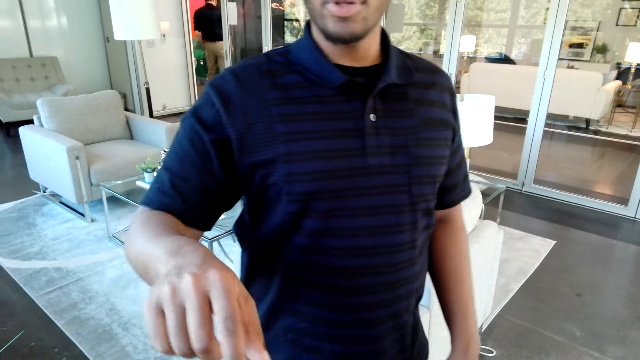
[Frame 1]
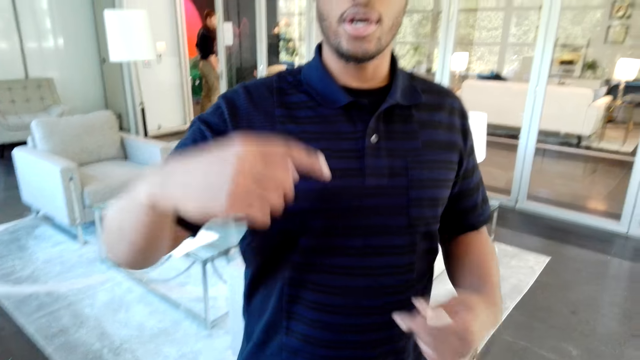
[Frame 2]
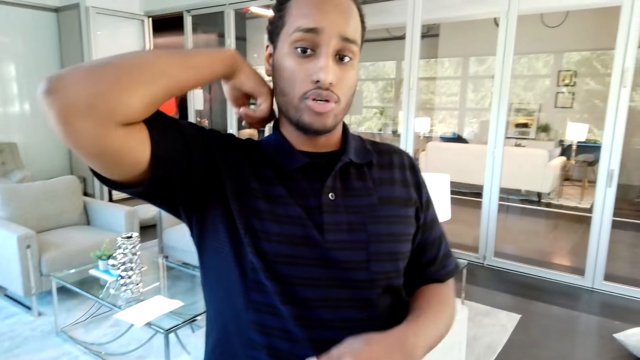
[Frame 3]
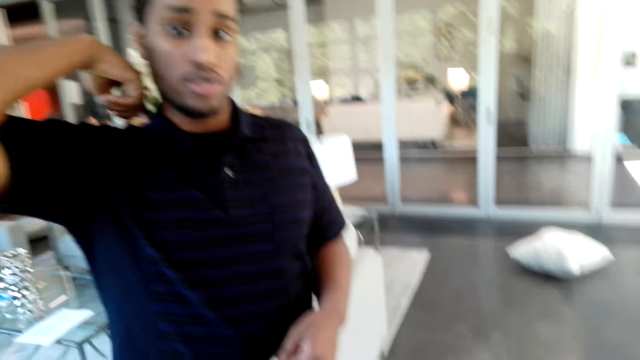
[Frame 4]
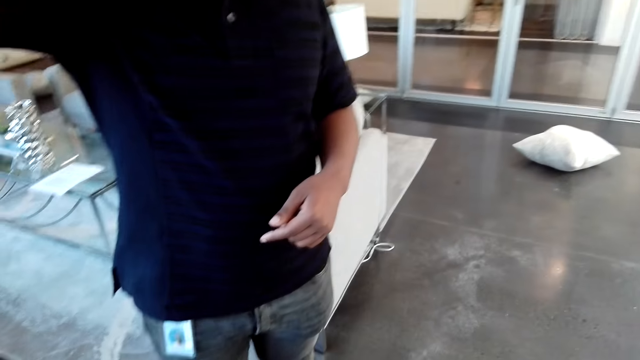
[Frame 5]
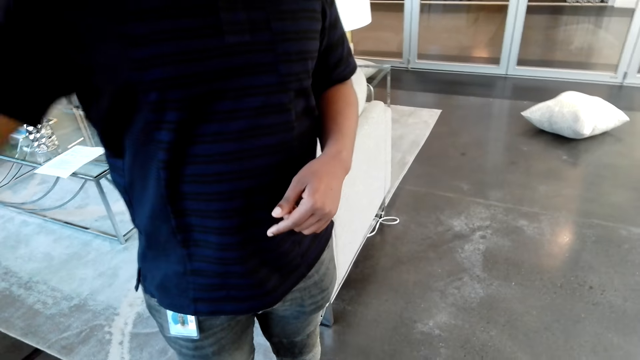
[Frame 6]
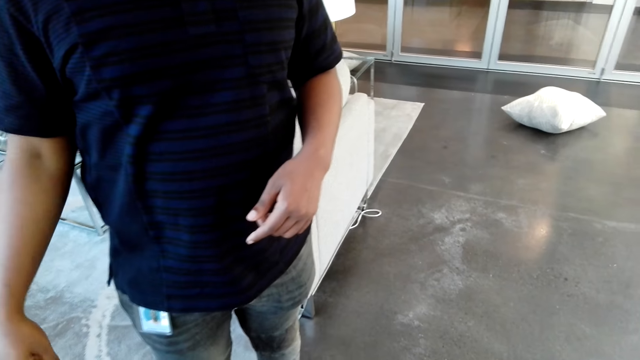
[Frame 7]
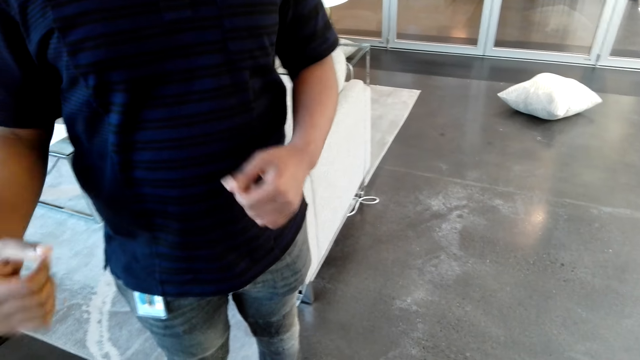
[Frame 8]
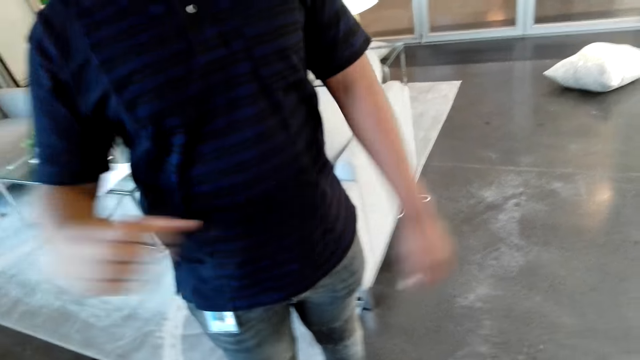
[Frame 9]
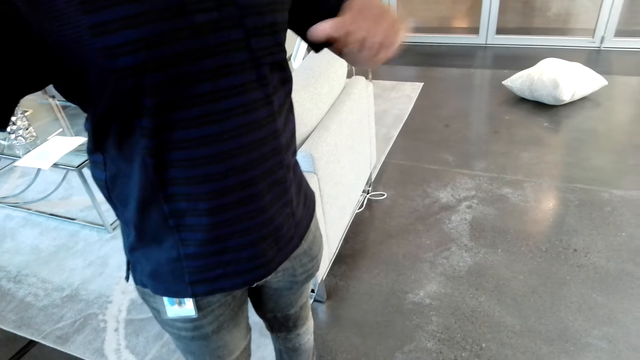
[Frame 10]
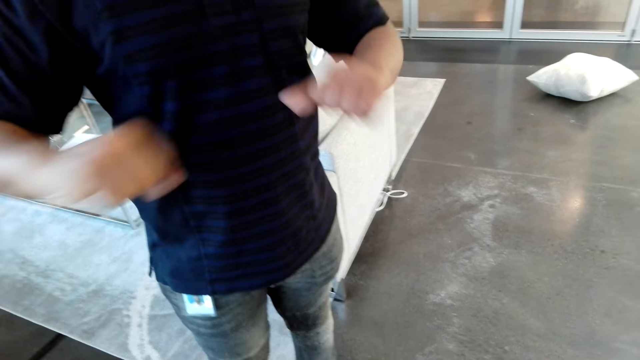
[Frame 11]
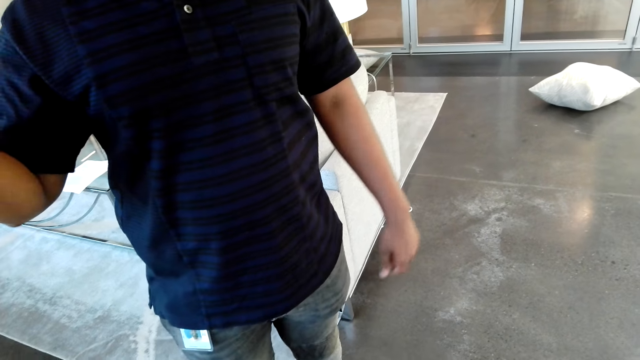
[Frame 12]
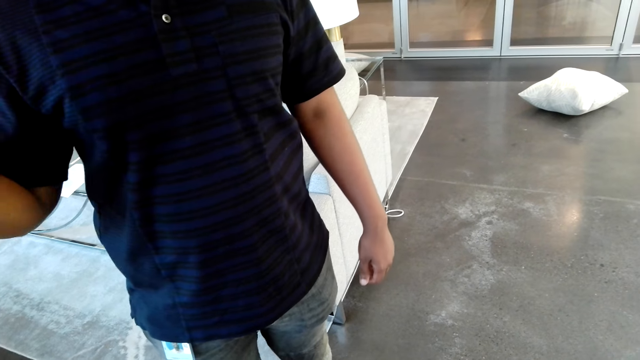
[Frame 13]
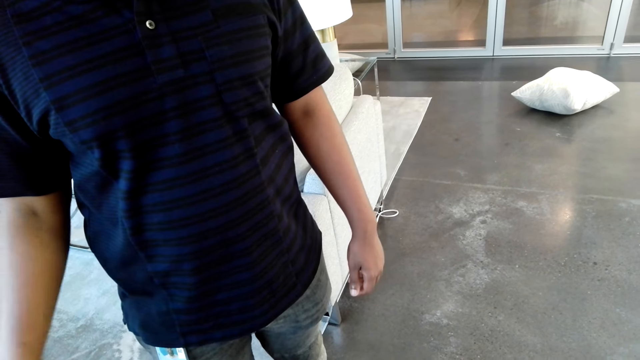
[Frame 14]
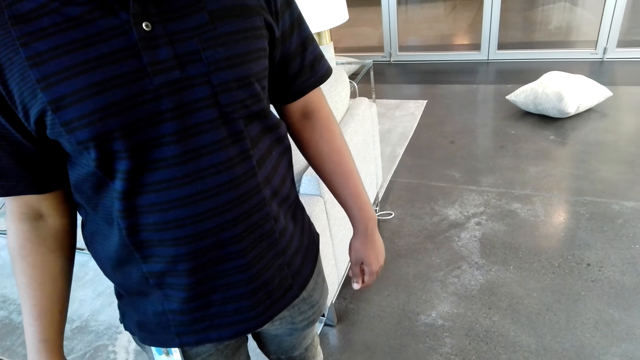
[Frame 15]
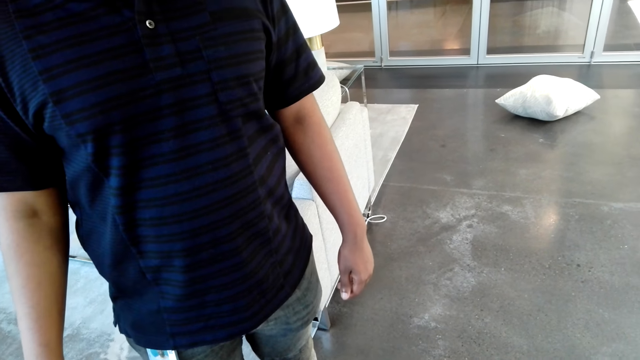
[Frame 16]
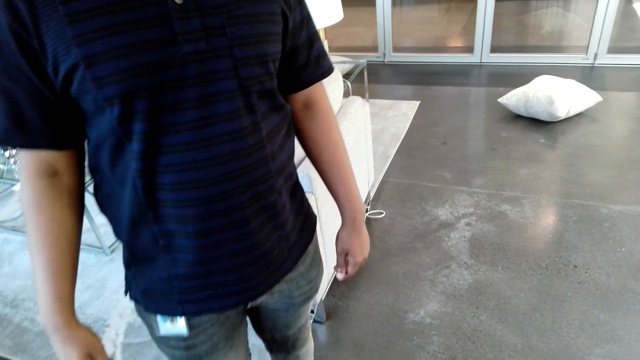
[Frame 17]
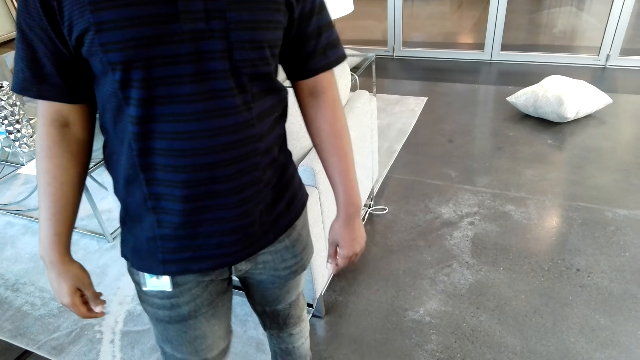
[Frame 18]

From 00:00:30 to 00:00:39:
The camera wearer does something. They talk to a man.

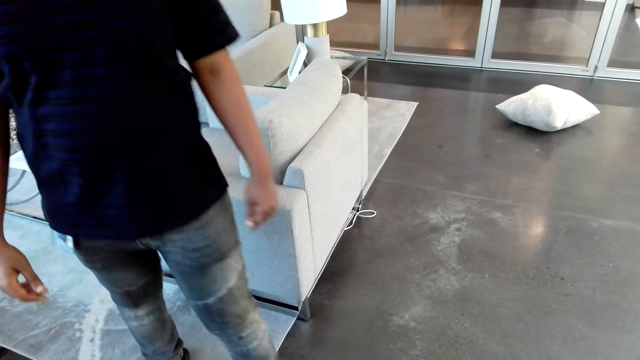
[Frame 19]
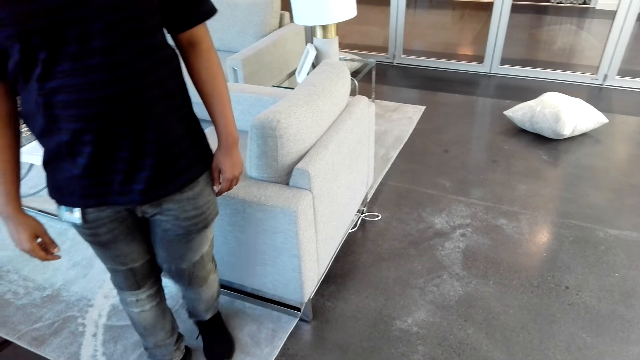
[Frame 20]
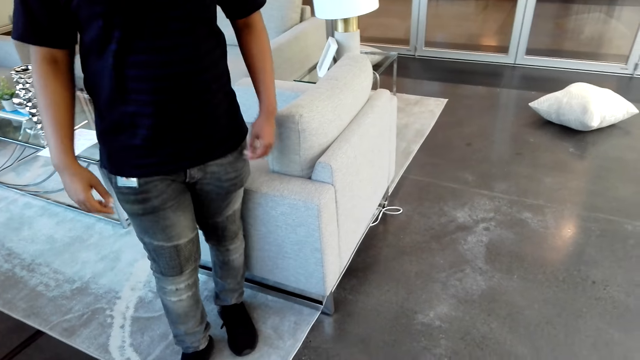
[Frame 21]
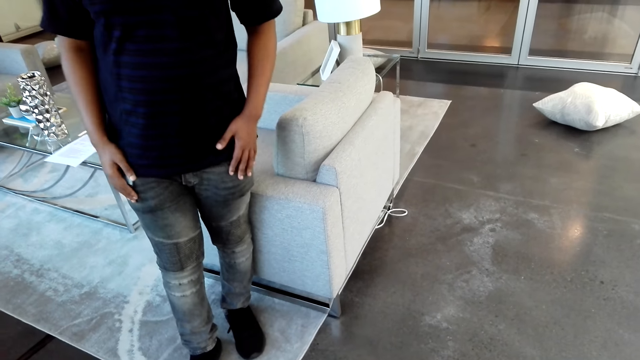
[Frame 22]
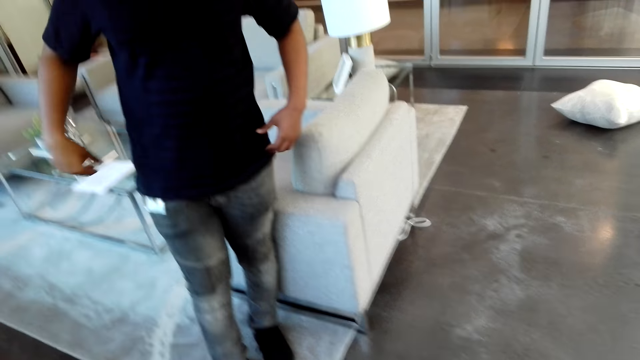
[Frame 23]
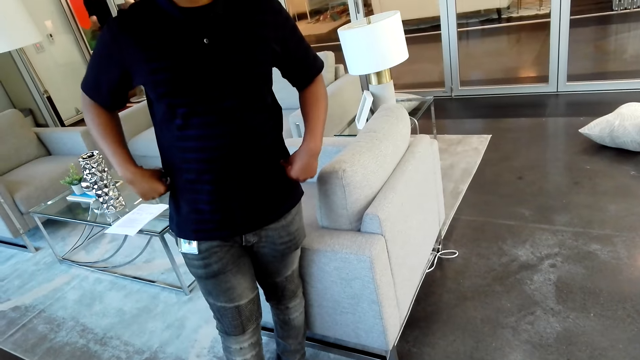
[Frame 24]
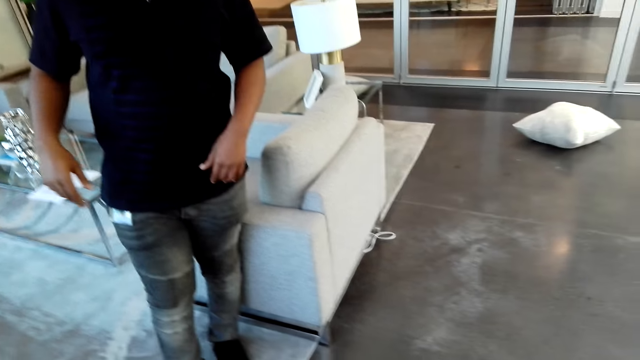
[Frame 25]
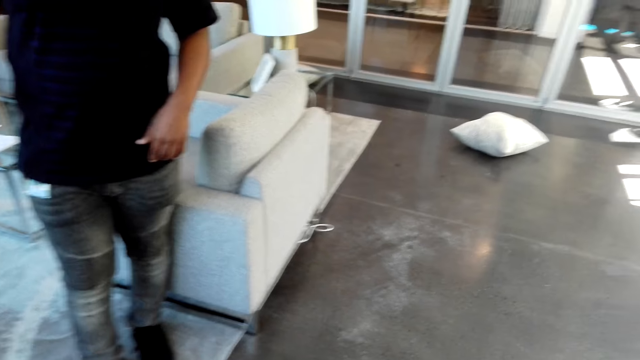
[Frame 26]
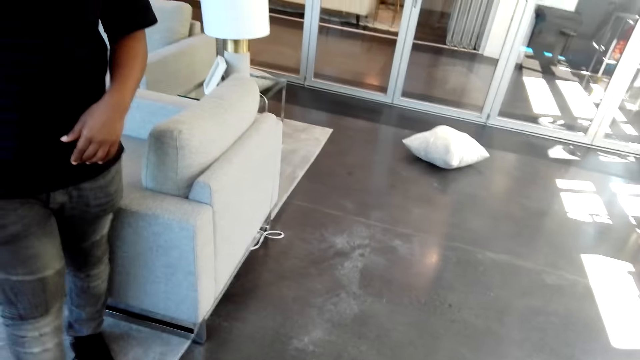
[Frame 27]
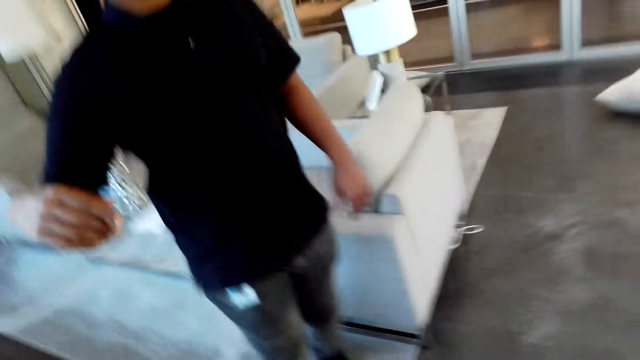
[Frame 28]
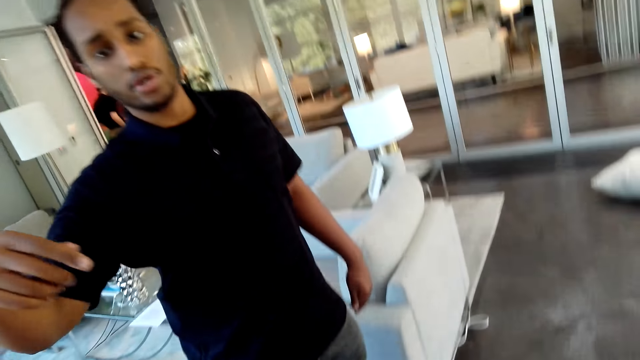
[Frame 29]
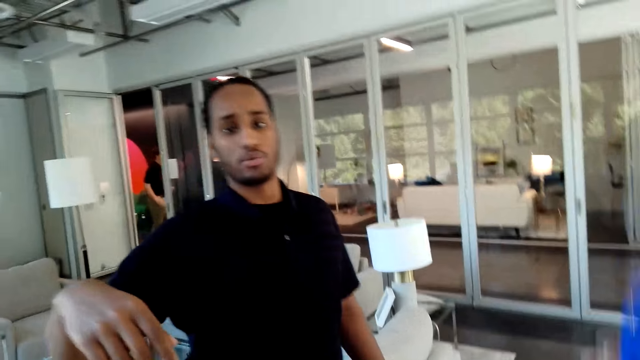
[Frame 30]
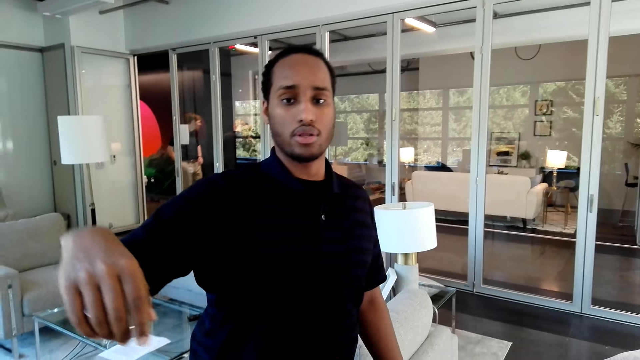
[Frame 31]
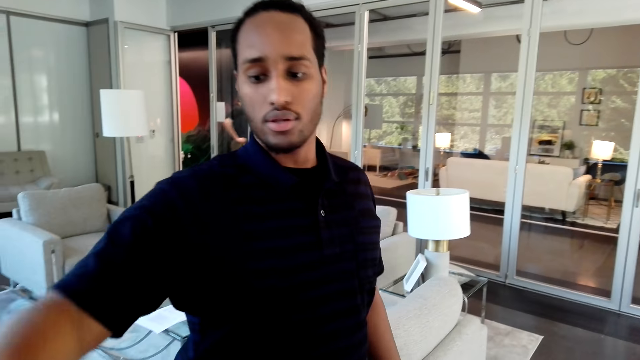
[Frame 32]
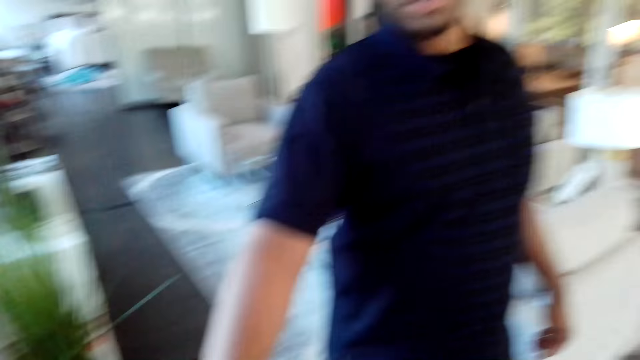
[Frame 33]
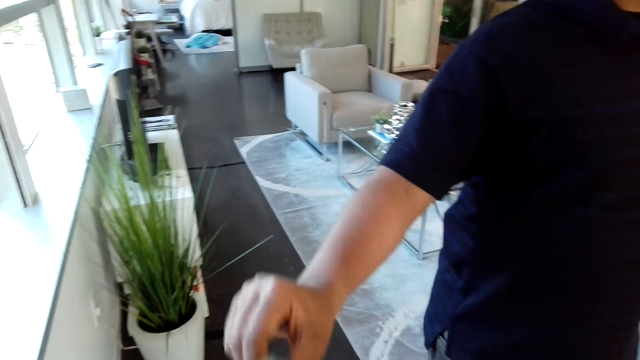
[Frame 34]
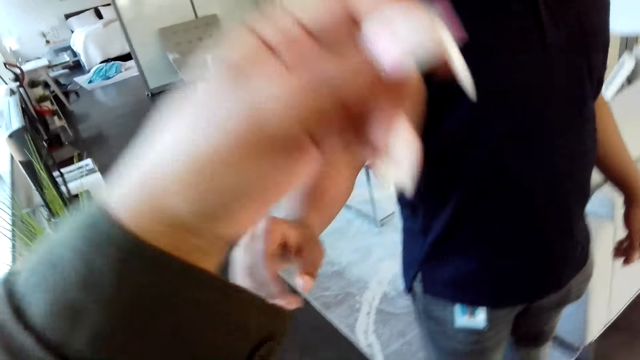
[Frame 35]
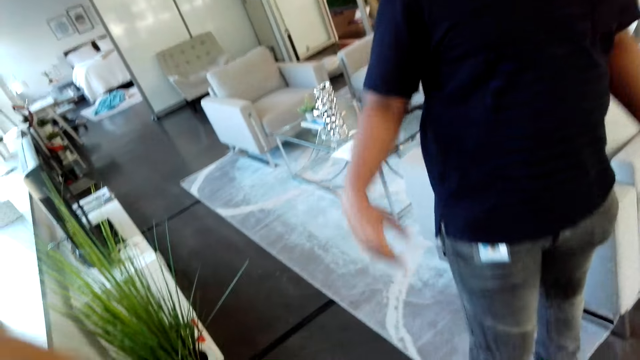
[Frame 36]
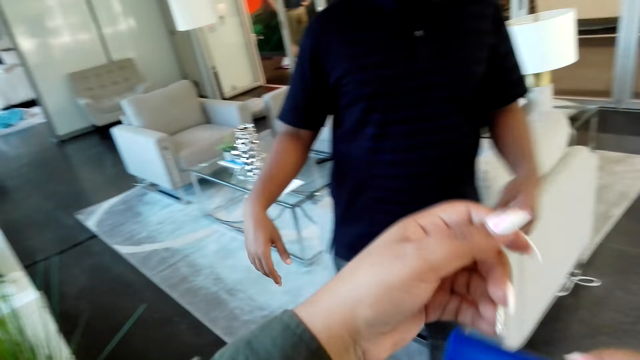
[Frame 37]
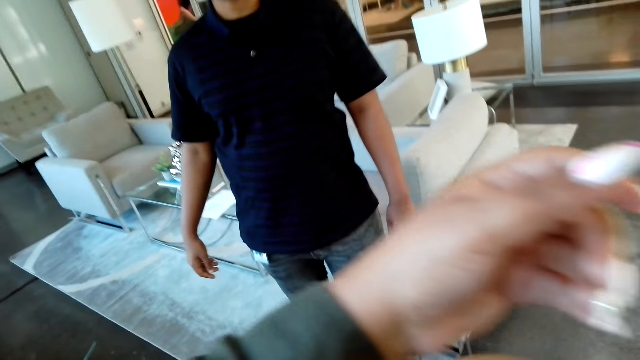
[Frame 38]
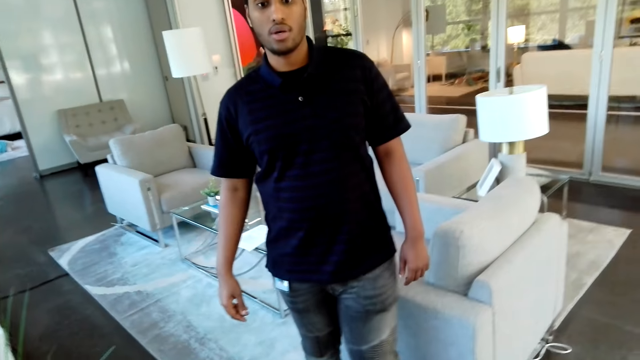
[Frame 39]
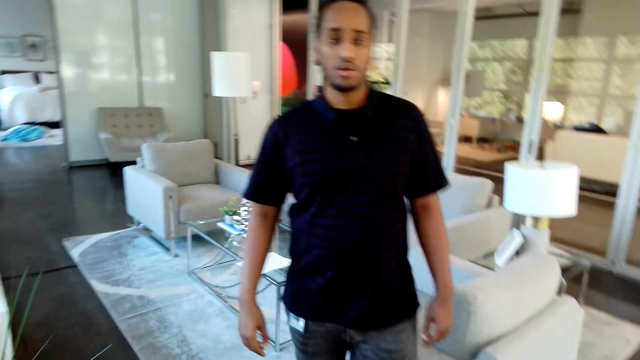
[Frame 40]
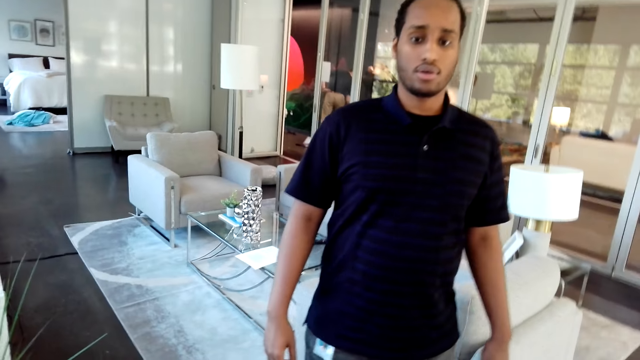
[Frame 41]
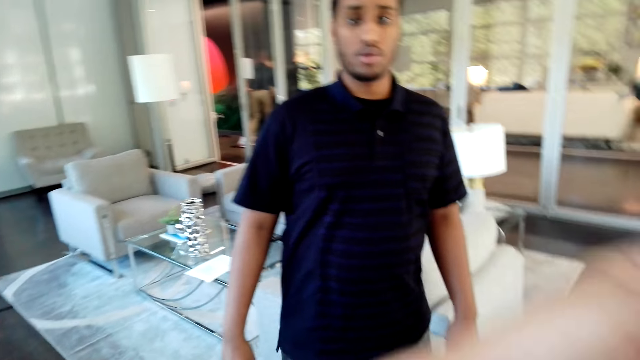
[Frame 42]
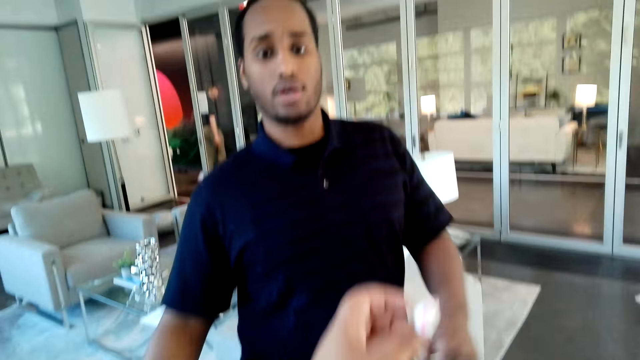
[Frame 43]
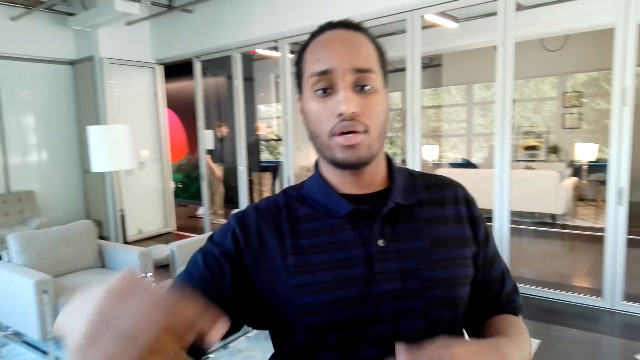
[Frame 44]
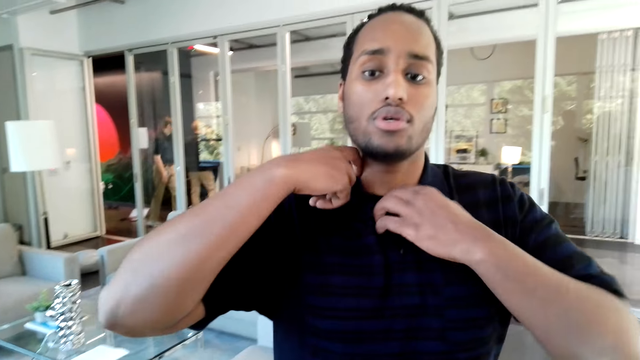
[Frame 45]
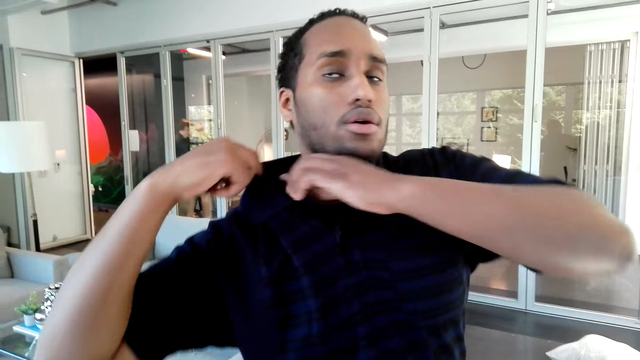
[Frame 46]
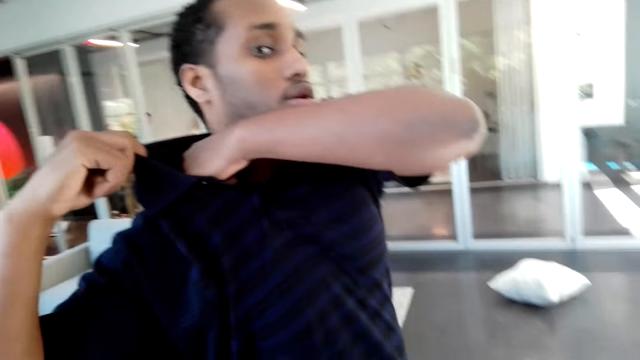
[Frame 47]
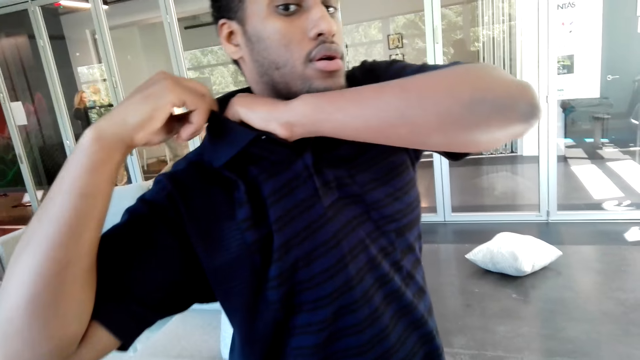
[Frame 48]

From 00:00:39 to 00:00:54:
A man stands before the camera wearer. The camera wearer moves her hands. The man touches his shirt.
